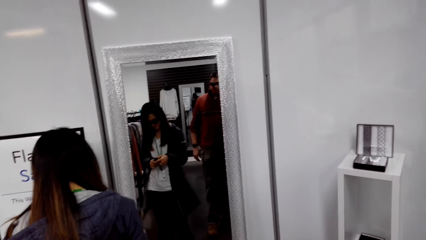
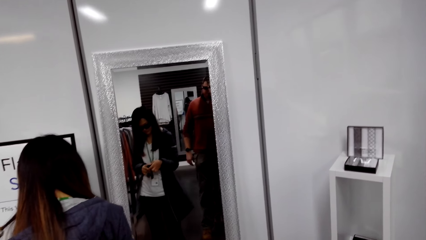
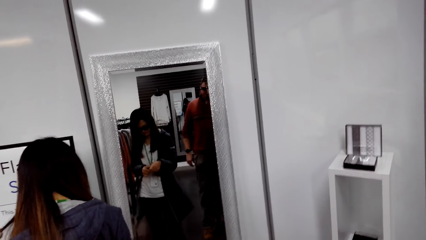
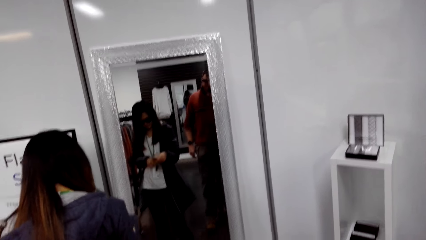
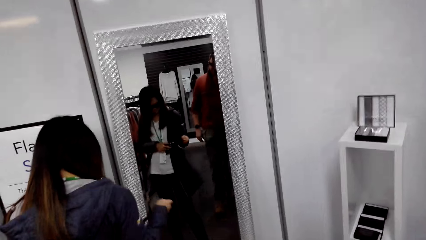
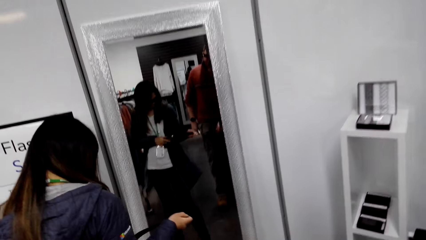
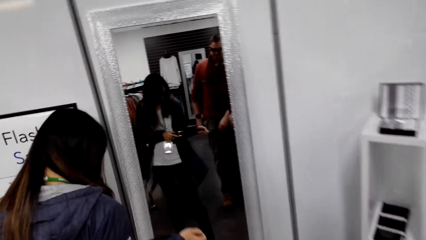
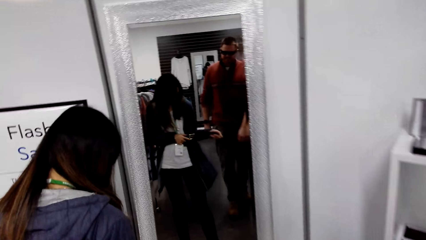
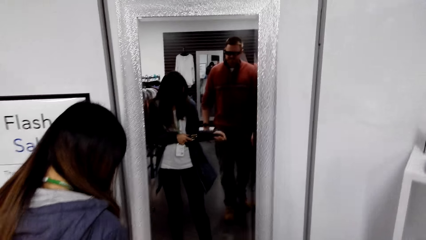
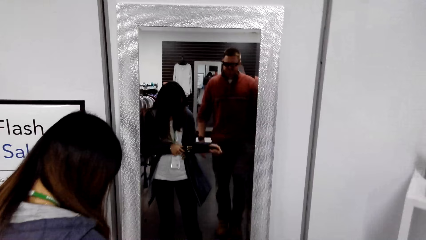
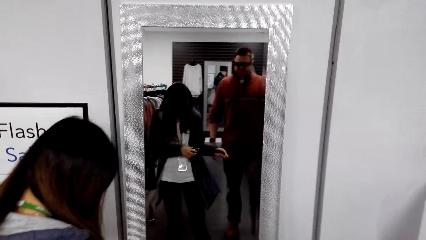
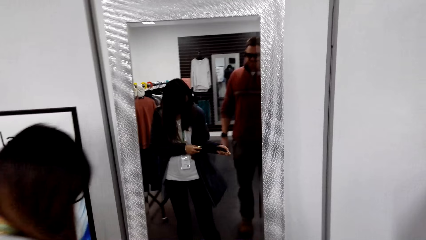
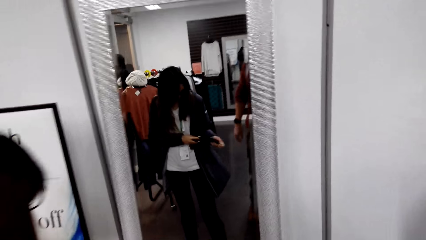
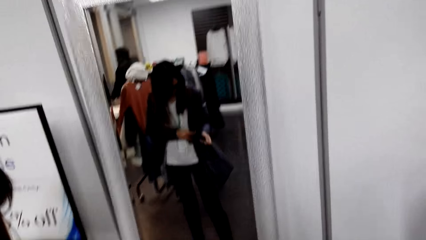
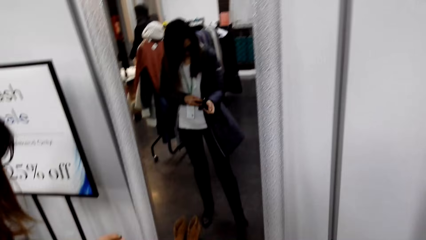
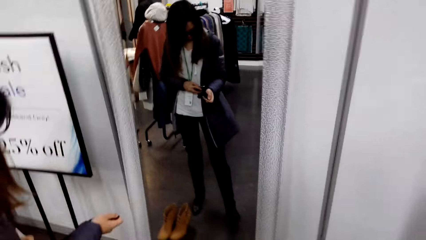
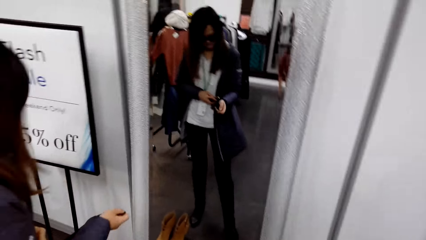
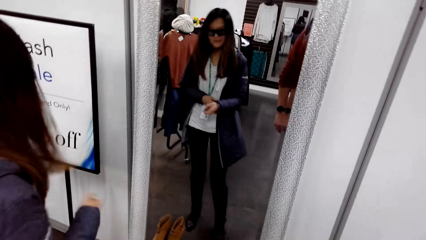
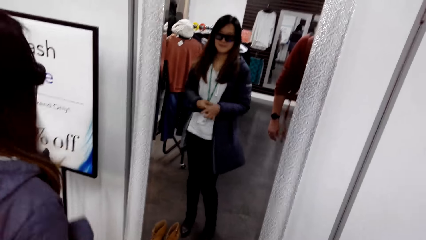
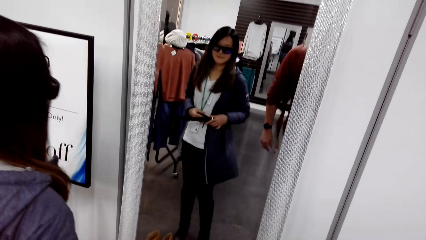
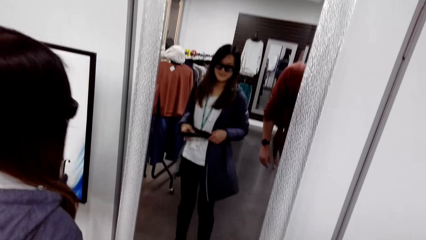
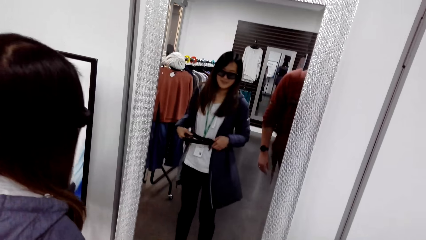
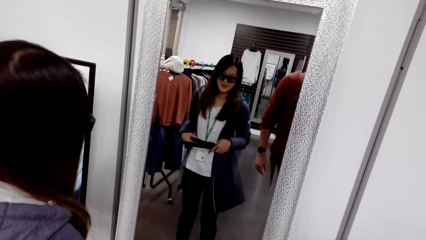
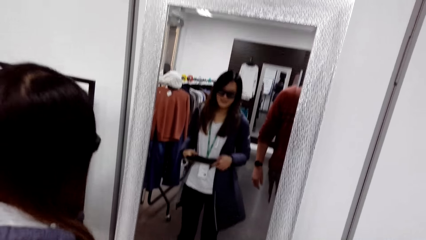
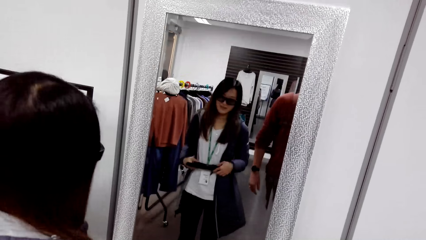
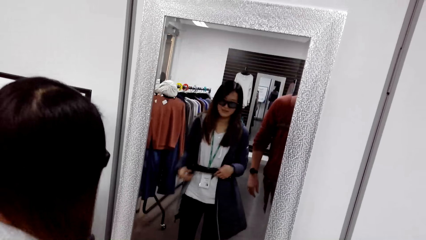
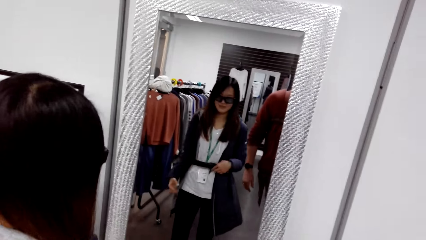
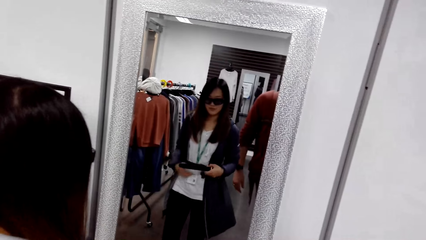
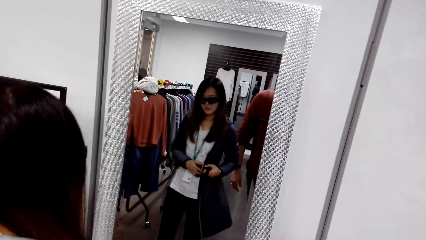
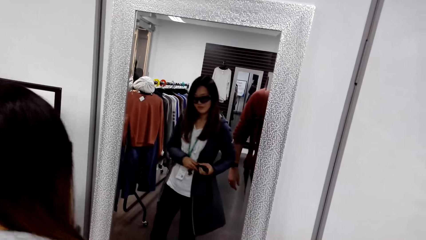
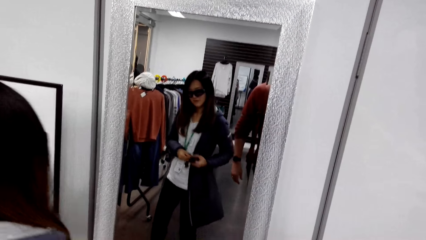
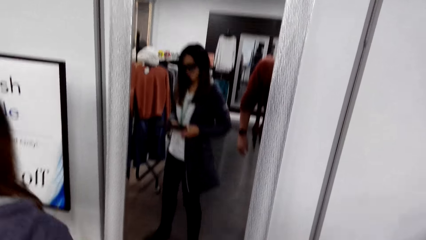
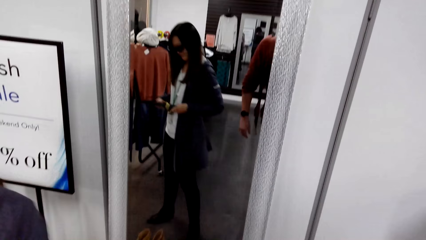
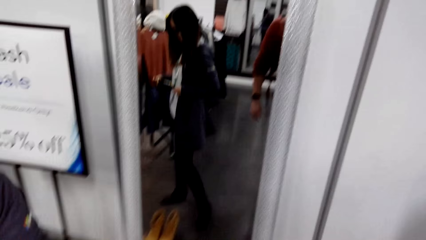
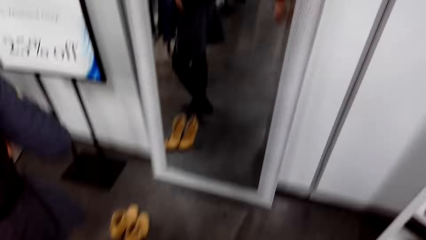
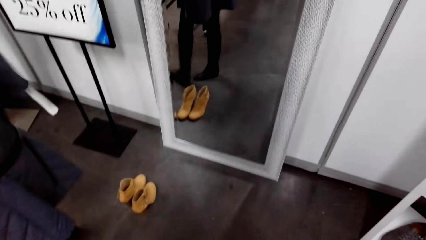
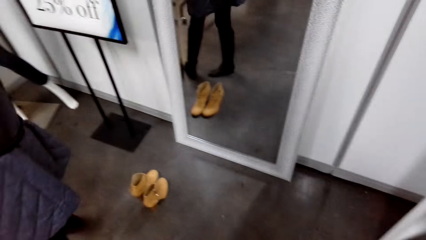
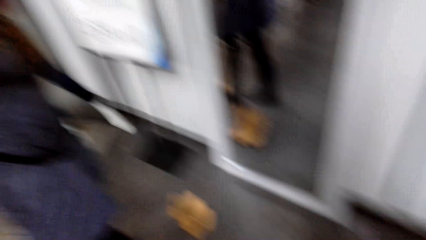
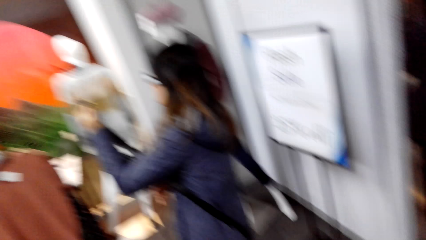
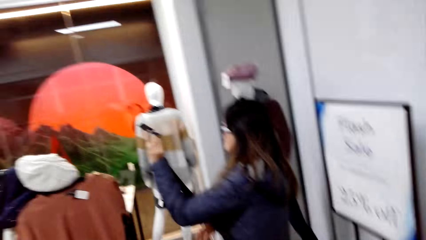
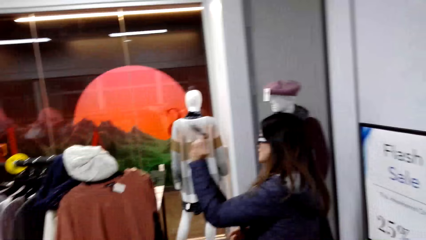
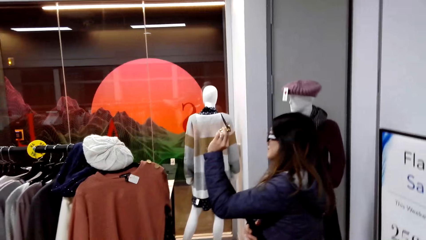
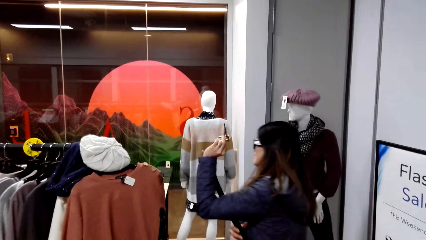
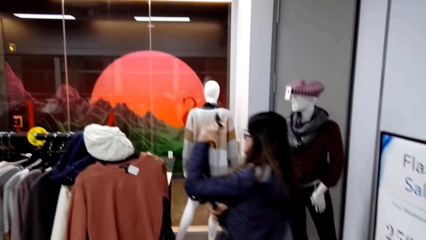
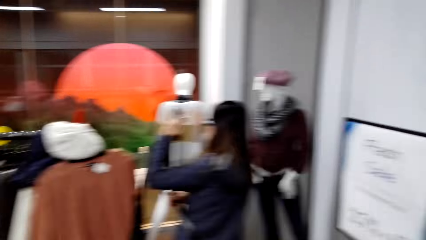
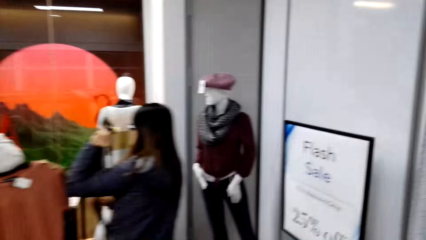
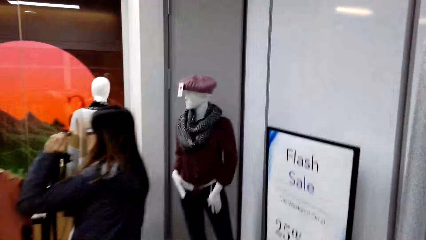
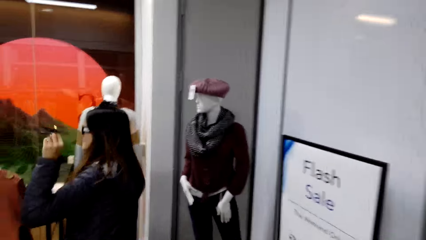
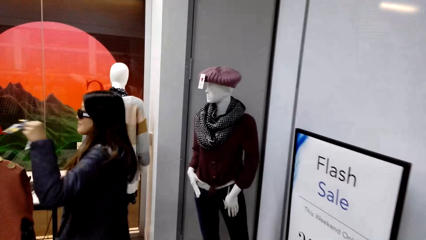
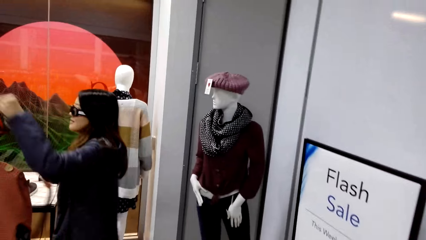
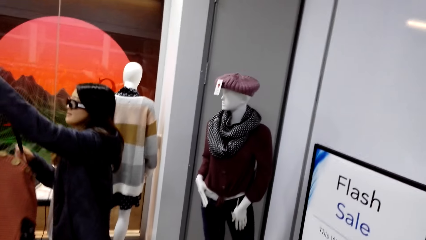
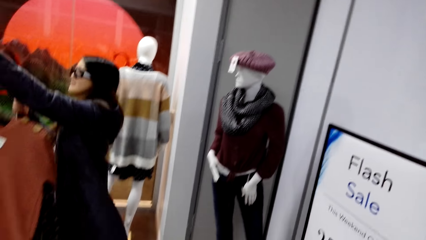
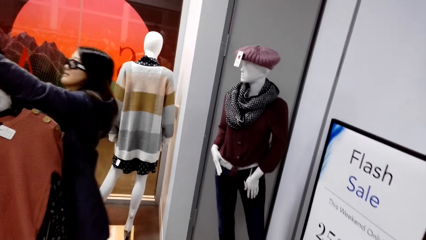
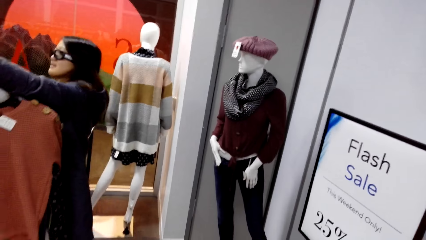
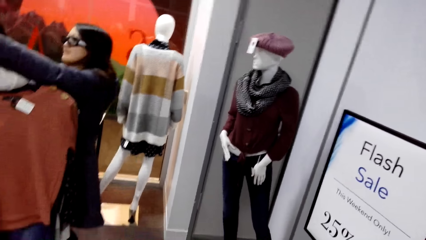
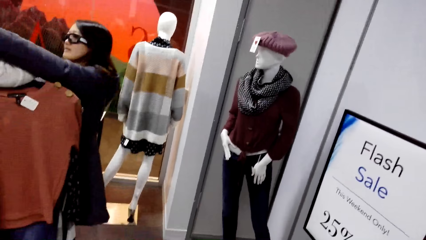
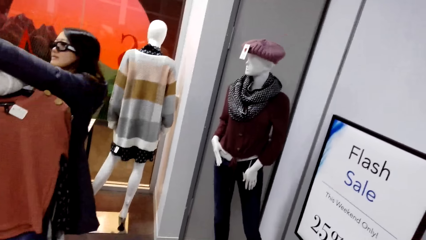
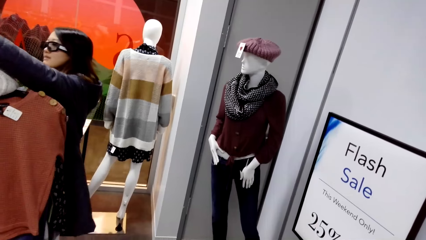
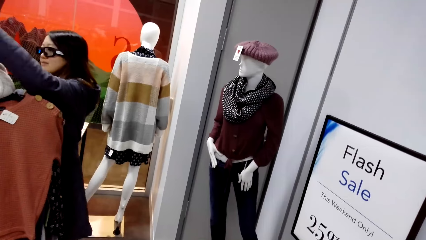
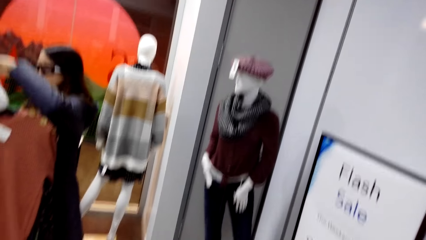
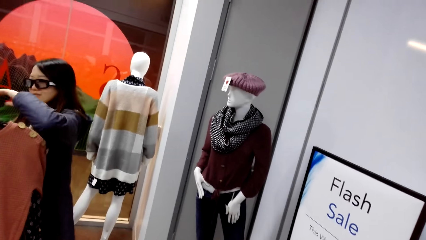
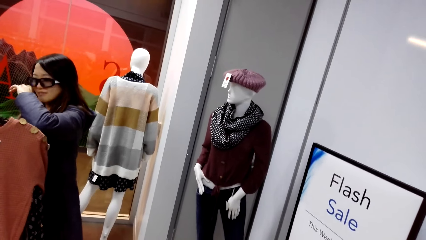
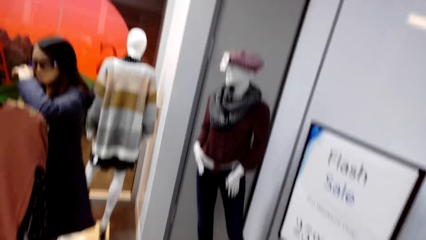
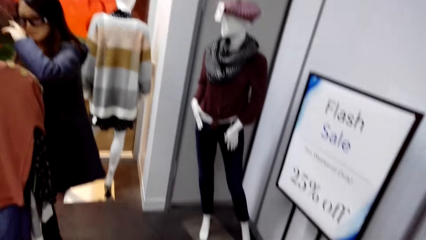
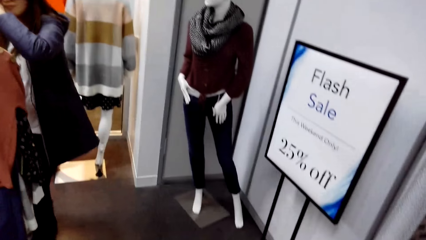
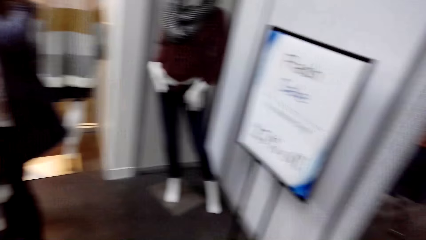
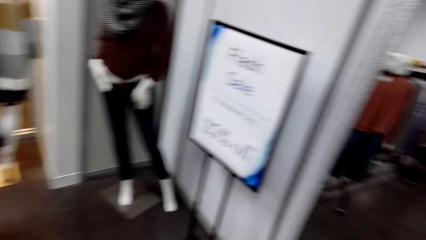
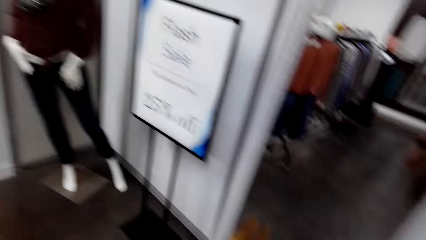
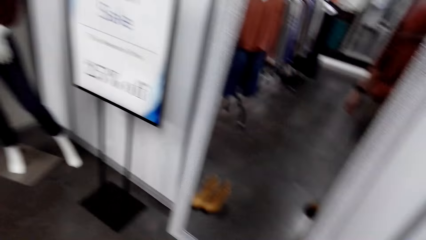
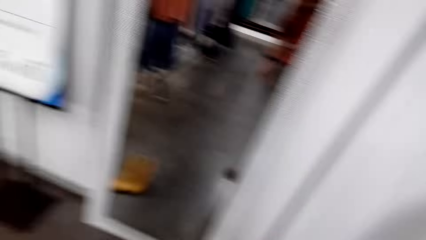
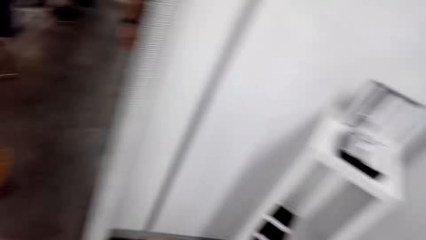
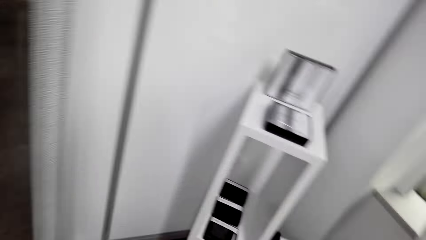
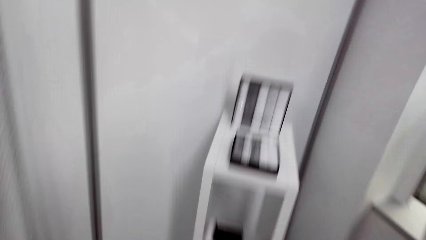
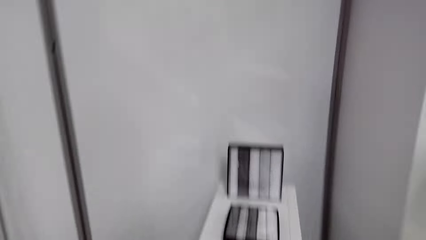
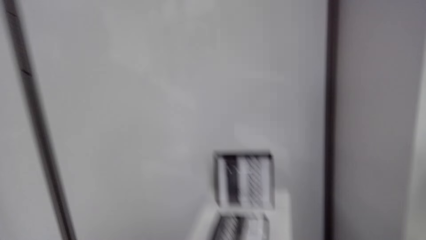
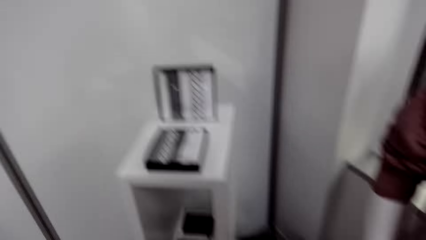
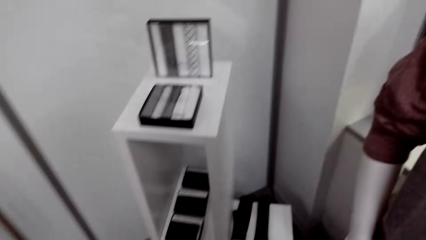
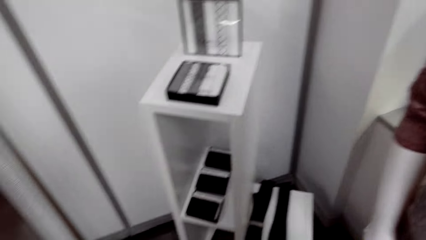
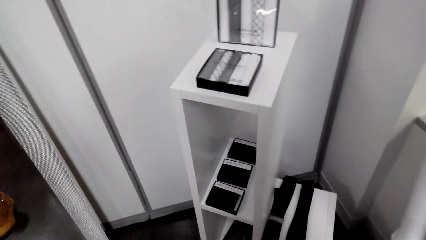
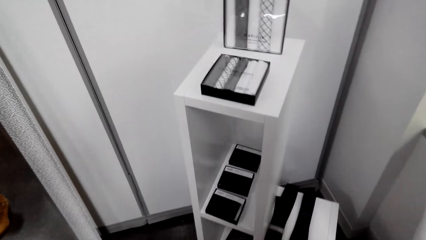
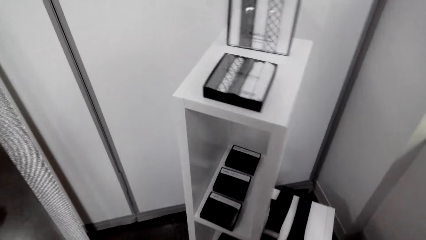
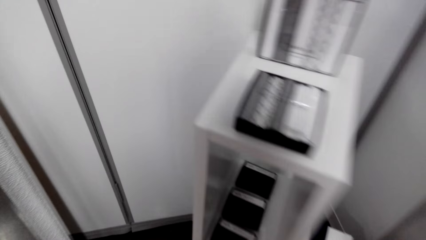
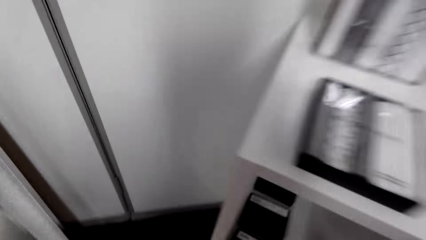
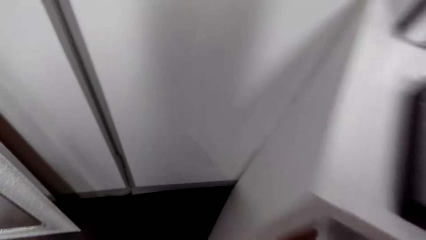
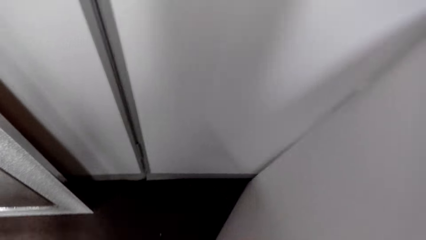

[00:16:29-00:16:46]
A woman closes the belt on the waist. The camera wearer walks around. The woman walks away, removes the belt and hangs the belt on the hanger rack.
